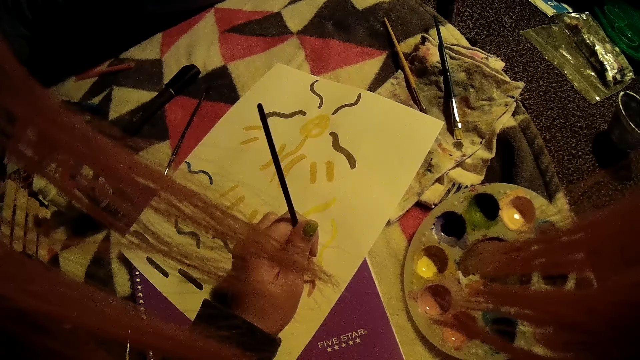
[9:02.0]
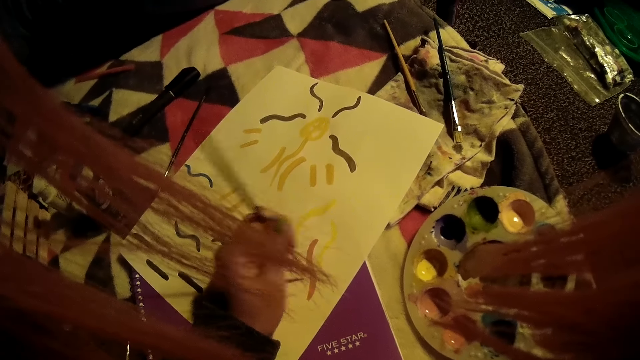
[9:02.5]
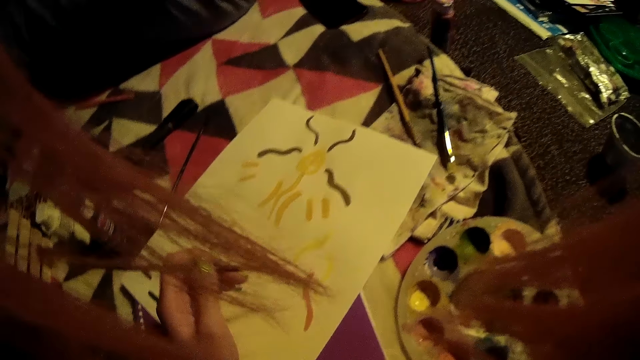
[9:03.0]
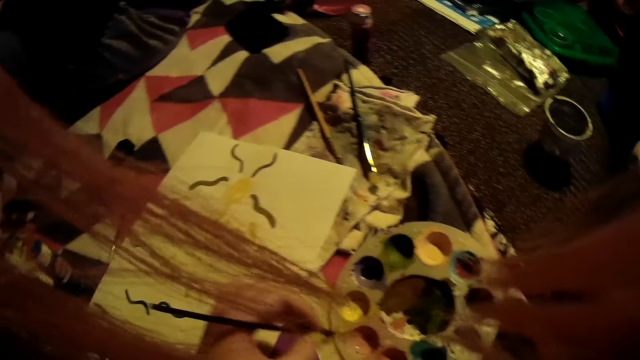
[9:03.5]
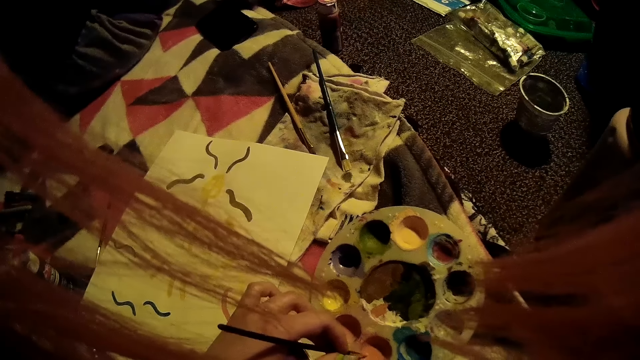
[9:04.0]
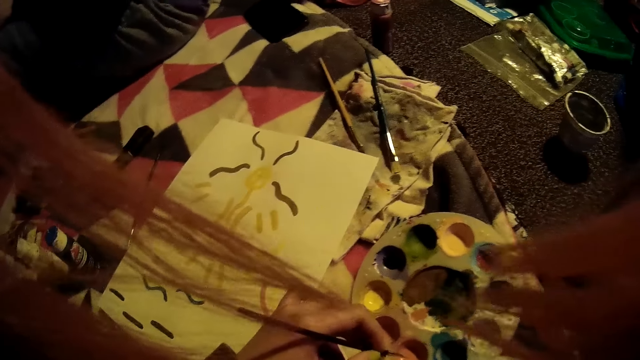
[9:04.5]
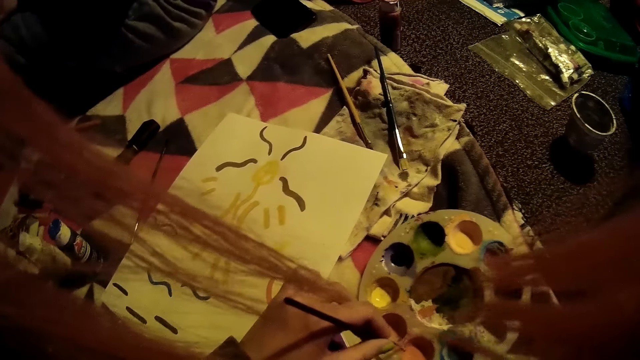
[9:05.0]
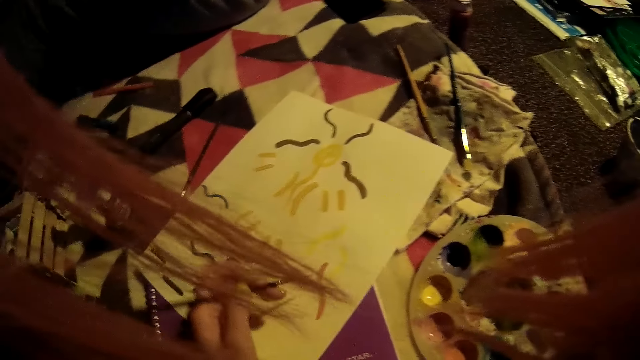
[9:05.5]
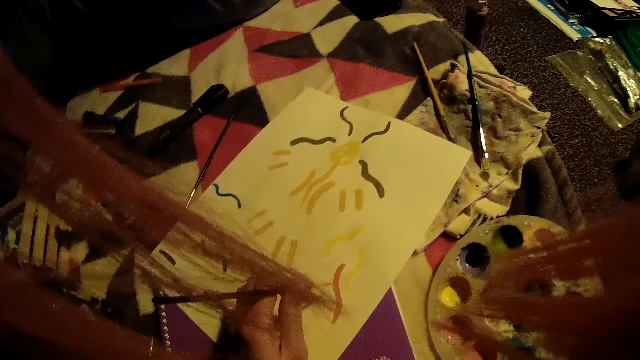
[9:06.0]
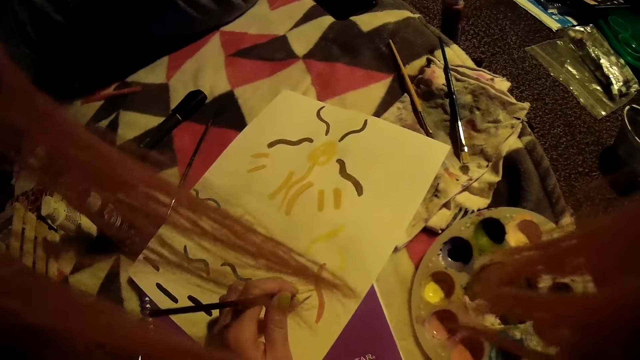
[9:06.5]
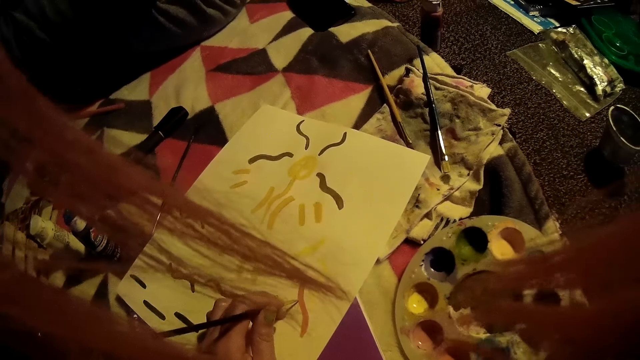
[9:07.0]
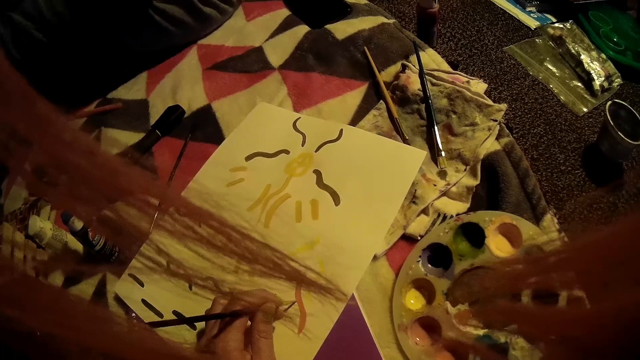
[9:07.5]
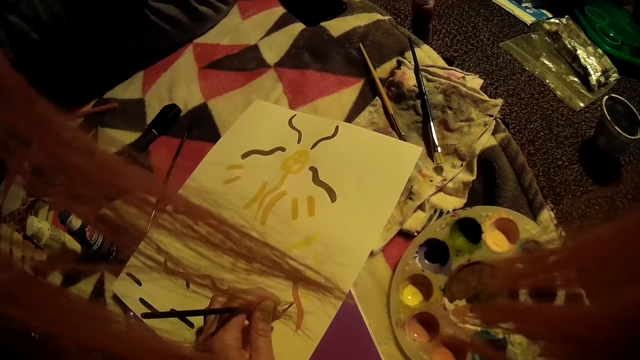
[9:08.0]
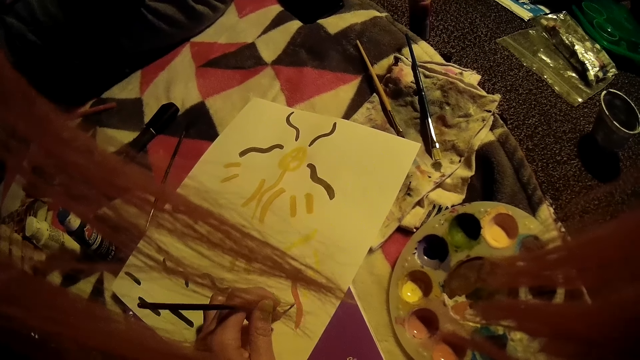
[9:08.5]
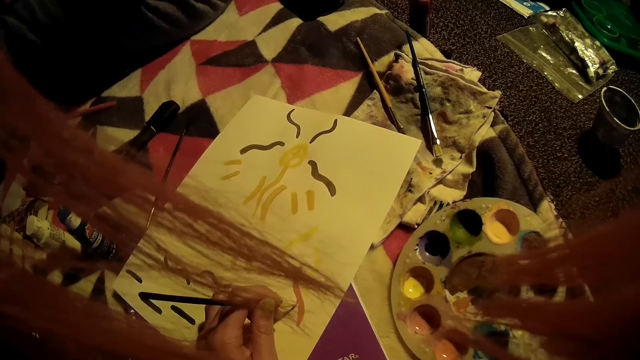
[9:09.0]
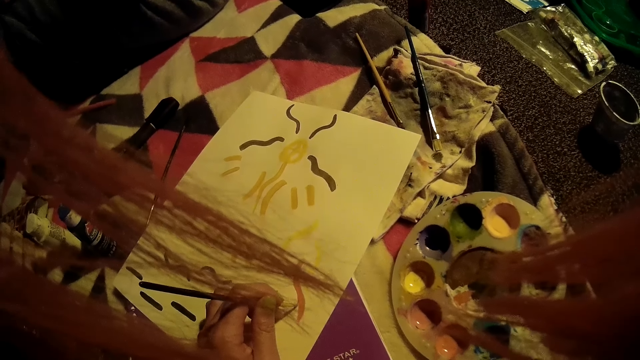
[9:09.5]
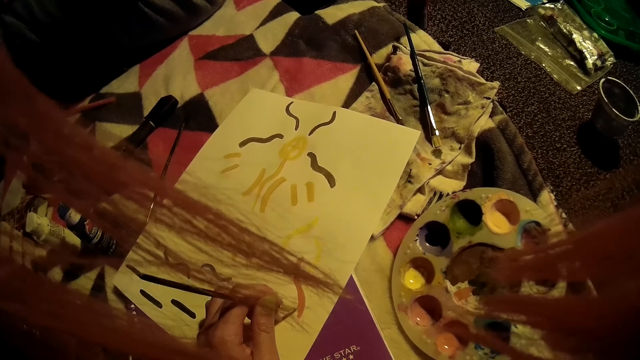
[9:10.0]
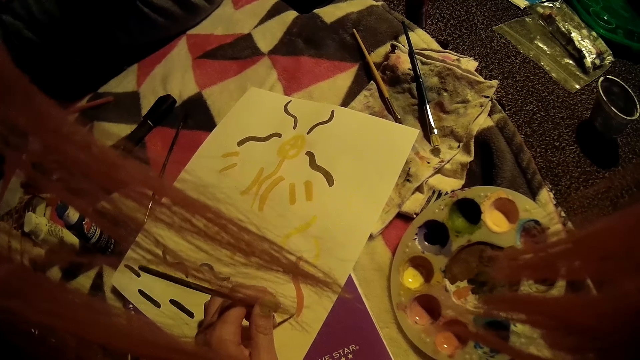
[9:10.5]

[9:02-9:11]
The camera wearer dips the paint brush into the paint palette with her left hand. She draws on the paper with the paint brush on her left hand.

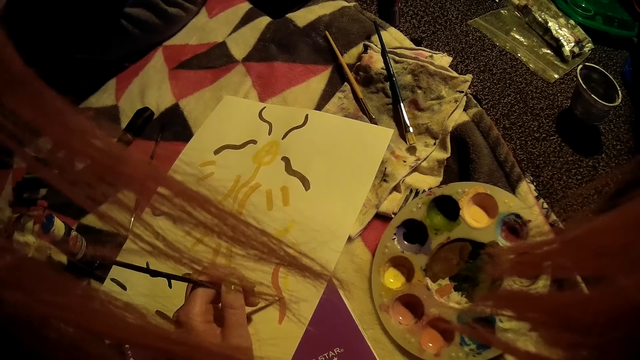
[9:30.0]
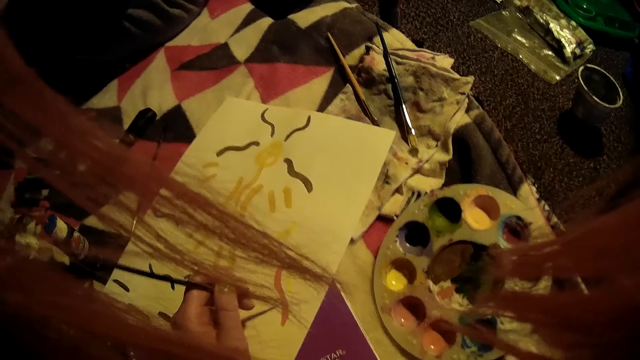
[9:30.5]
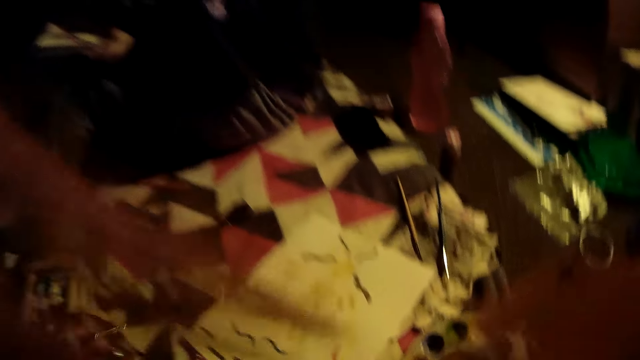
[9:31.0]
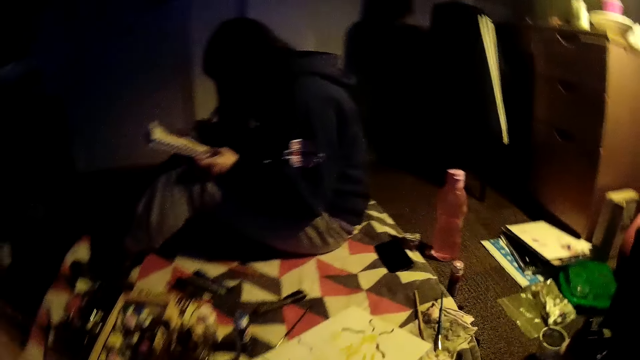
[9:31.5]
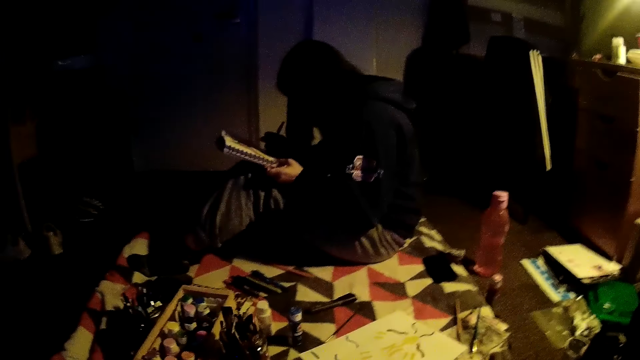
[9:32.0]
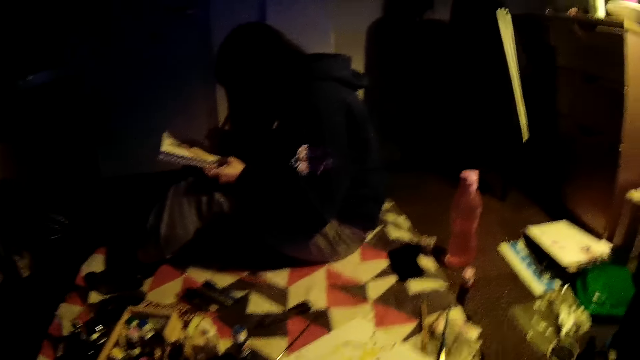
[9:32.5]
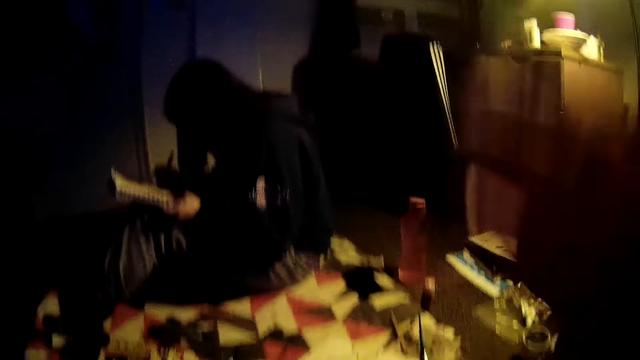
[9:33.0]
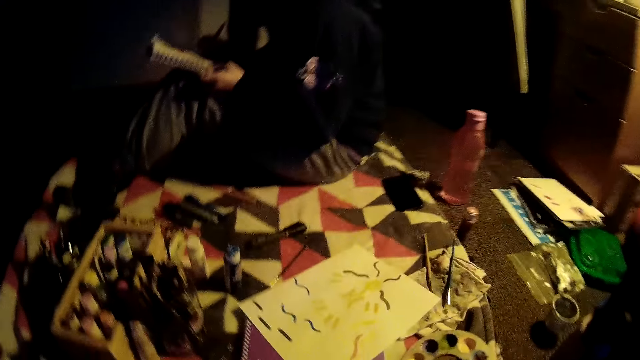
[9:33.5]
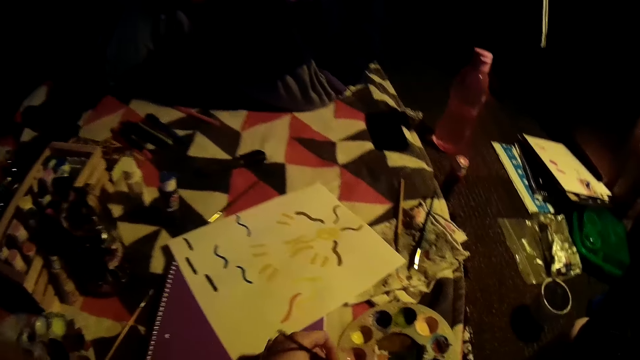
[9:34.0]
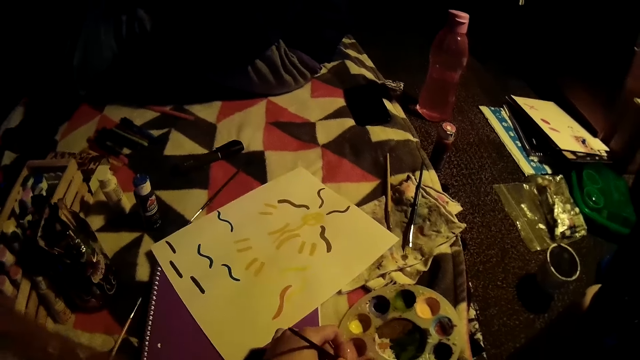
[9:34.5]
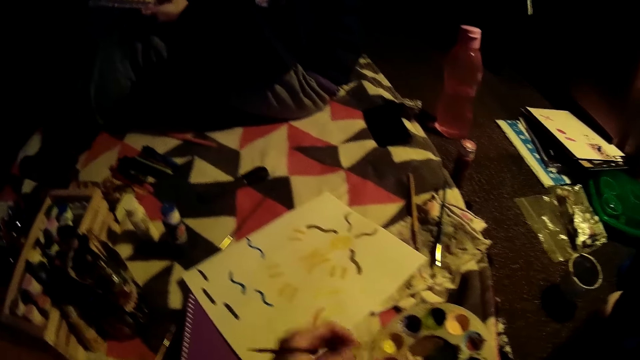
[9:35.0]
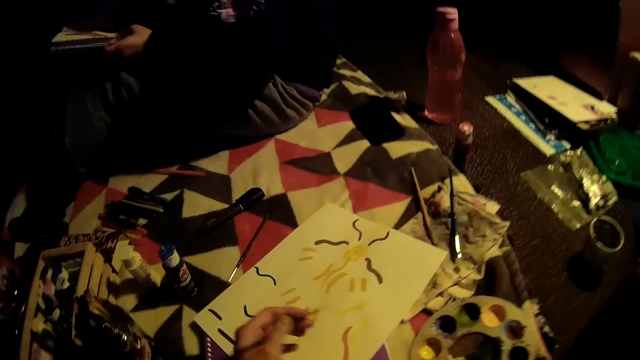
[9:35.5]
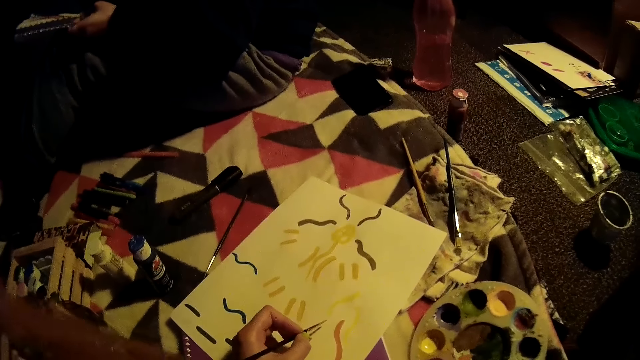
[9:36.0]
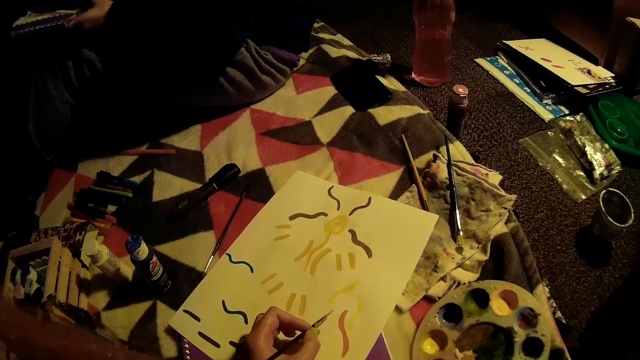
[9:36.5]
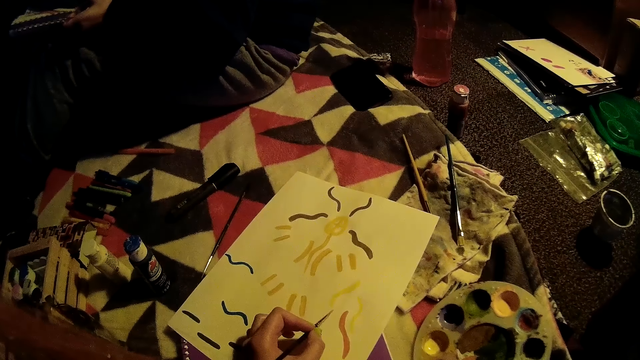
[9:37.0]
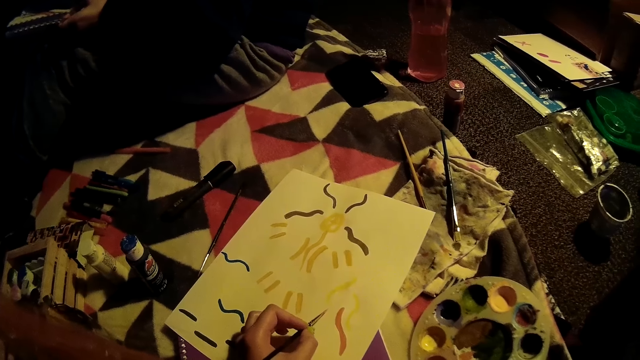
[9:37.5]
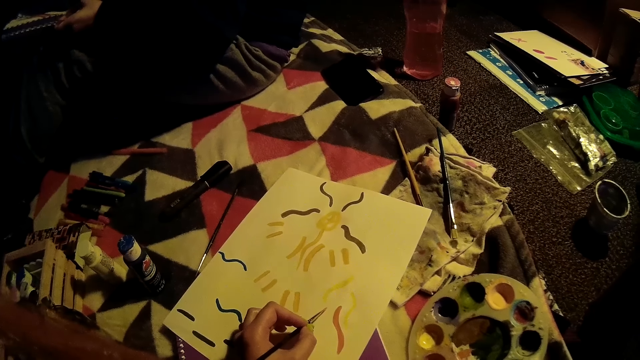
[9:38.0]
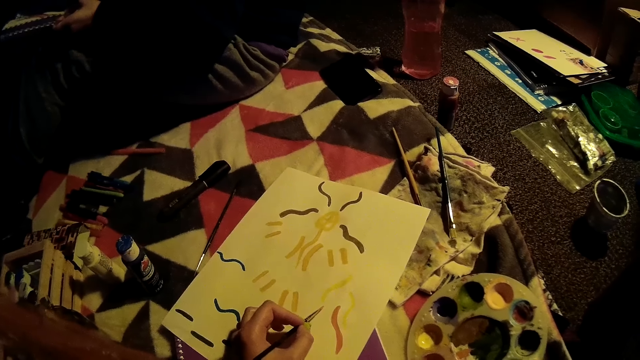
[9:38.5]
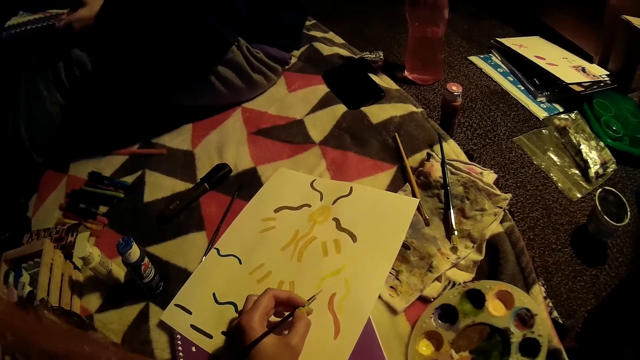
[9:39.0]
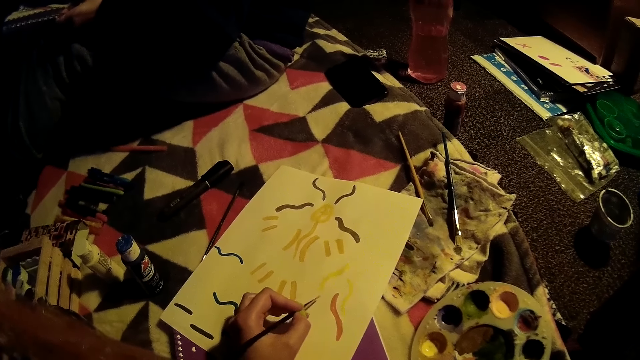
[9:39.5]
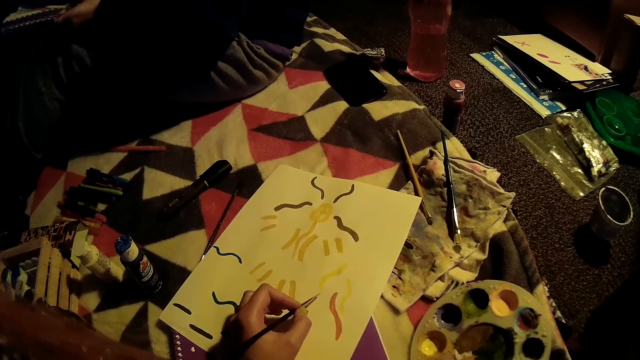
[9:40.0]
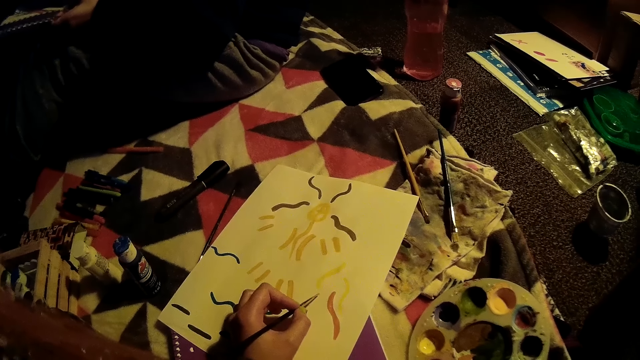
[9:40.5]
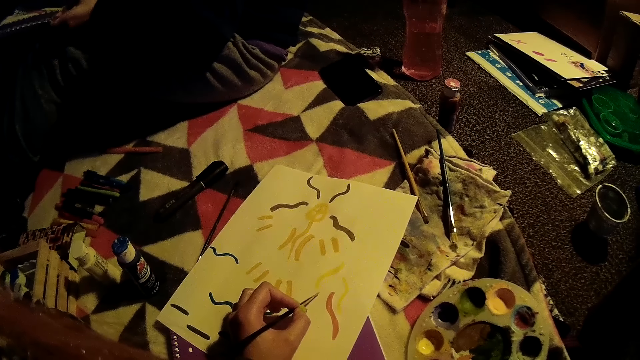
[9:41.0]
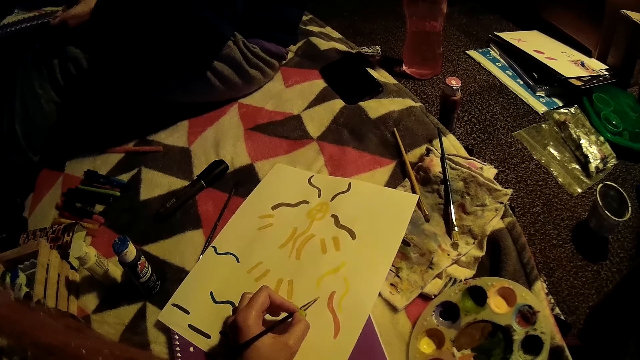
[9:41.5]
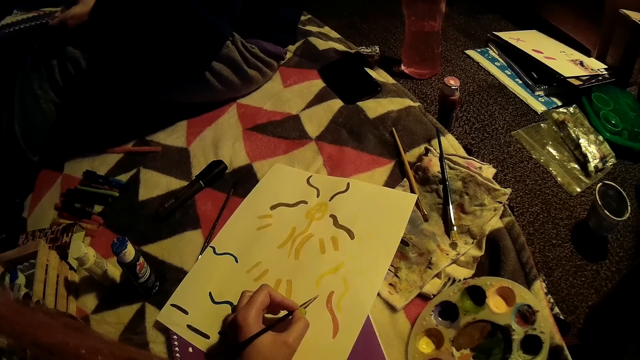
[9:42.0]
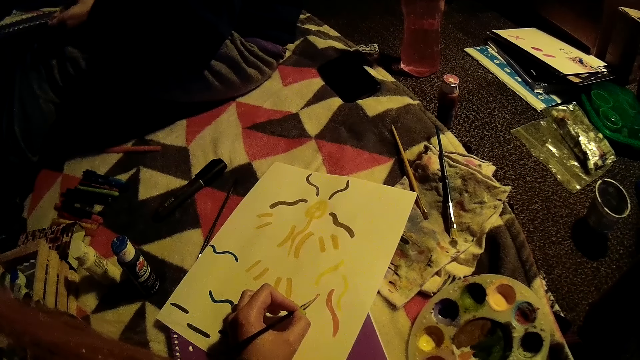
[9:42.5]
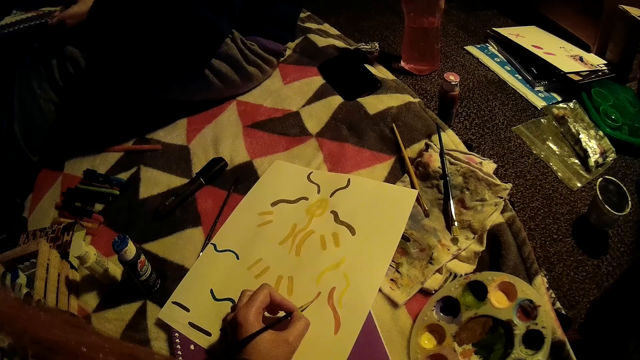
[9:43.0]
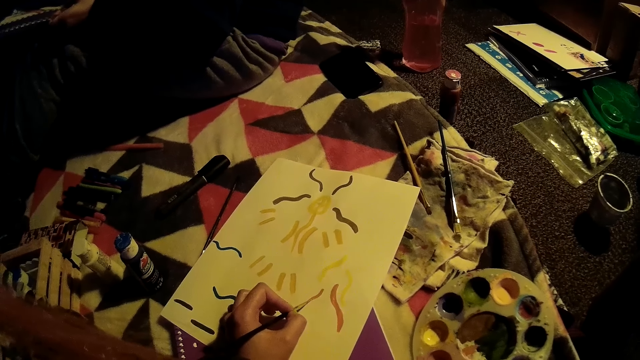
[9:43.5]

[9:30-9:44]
The camera wearer looks around. She moves her hand up. She dips the paint brush into the paint palette with her left hand and draws on the paper with her left hand.
